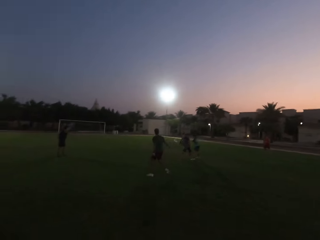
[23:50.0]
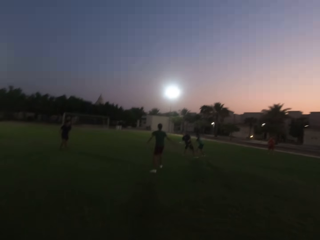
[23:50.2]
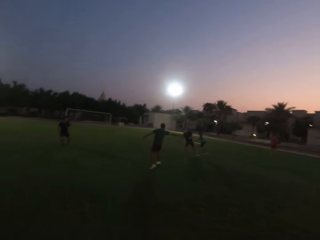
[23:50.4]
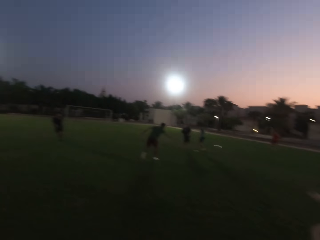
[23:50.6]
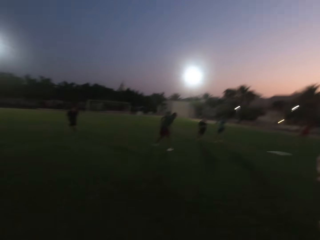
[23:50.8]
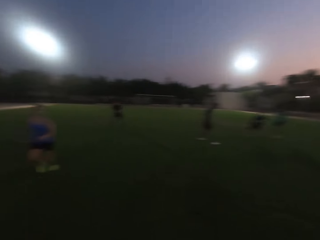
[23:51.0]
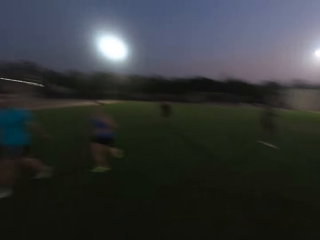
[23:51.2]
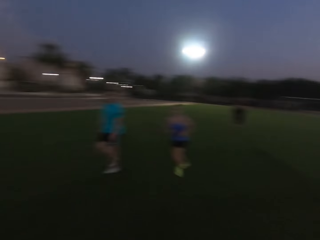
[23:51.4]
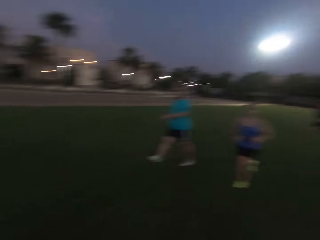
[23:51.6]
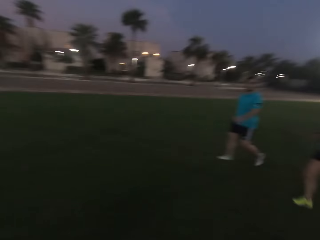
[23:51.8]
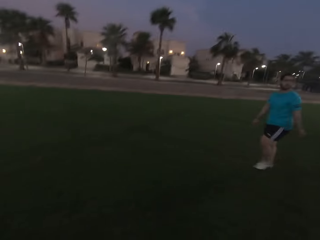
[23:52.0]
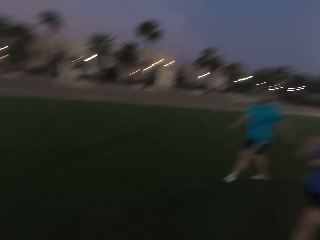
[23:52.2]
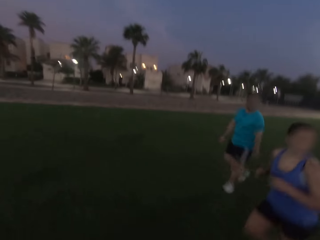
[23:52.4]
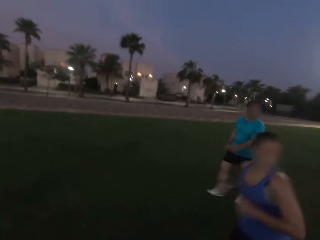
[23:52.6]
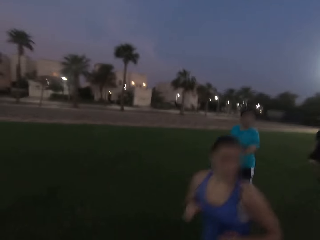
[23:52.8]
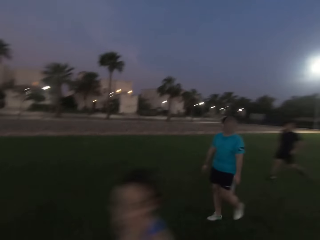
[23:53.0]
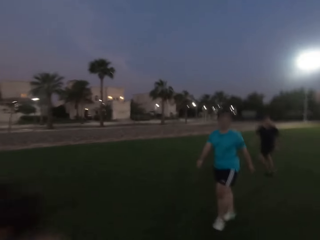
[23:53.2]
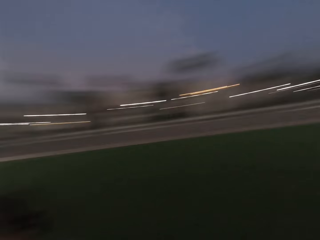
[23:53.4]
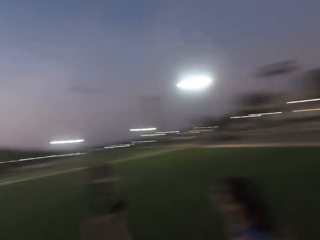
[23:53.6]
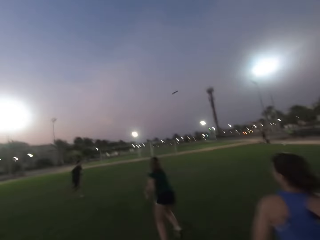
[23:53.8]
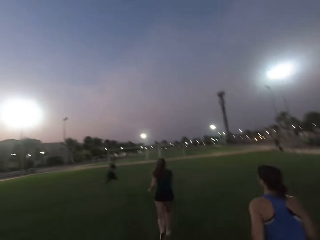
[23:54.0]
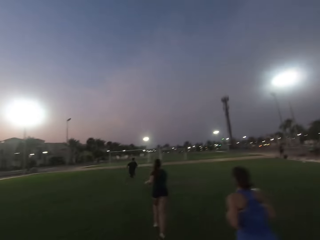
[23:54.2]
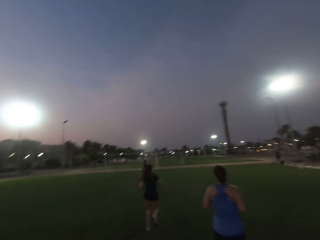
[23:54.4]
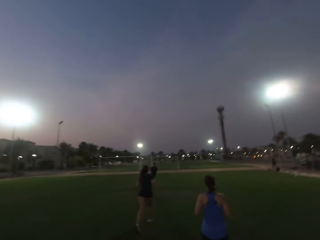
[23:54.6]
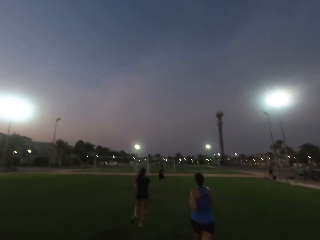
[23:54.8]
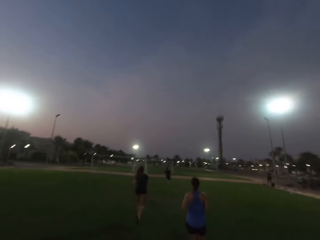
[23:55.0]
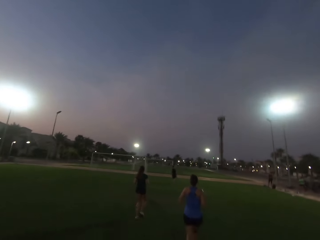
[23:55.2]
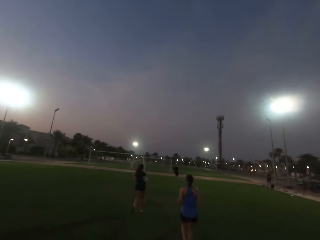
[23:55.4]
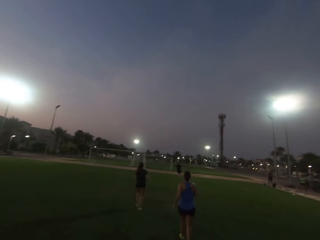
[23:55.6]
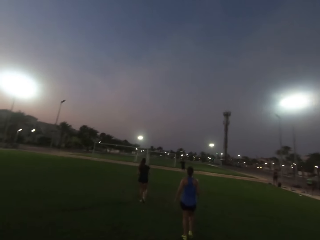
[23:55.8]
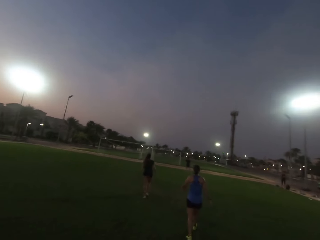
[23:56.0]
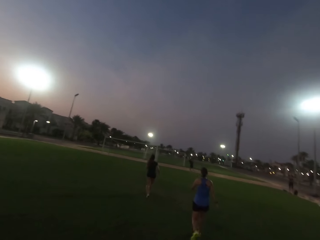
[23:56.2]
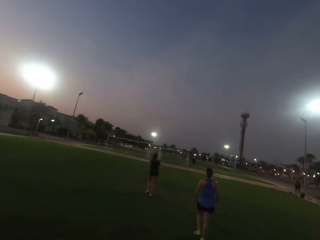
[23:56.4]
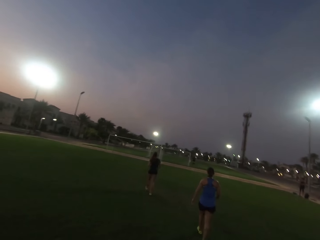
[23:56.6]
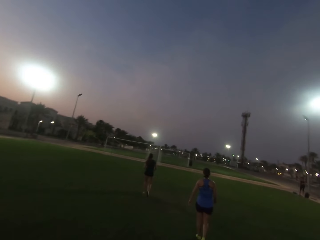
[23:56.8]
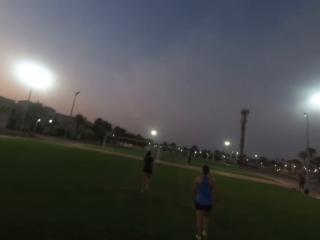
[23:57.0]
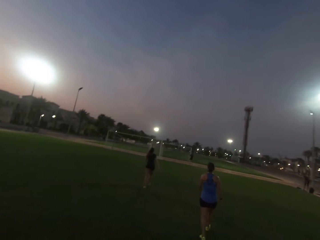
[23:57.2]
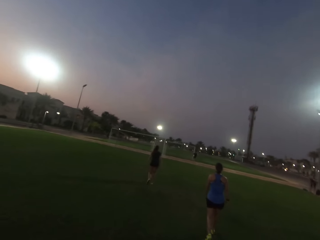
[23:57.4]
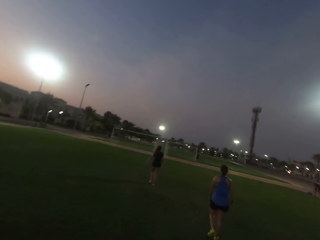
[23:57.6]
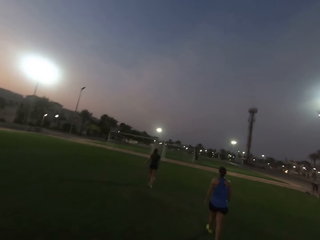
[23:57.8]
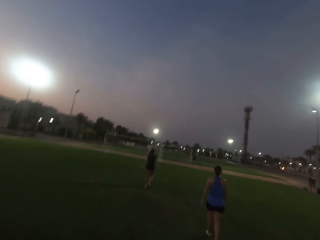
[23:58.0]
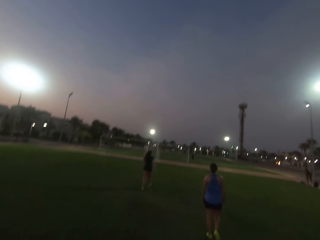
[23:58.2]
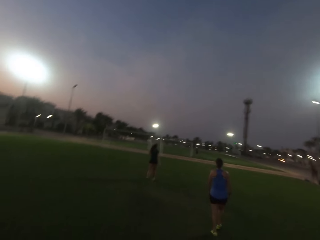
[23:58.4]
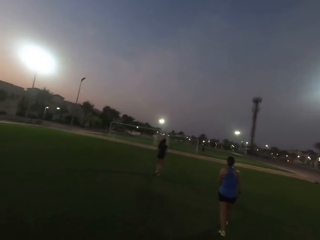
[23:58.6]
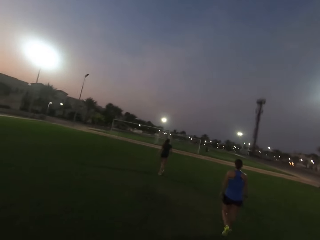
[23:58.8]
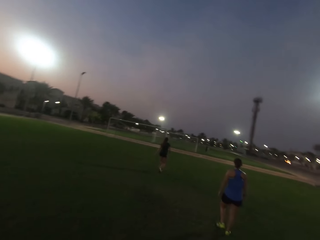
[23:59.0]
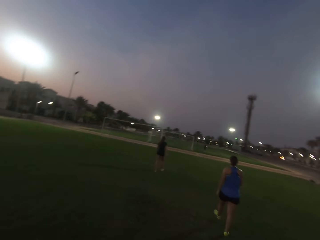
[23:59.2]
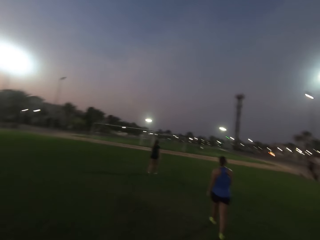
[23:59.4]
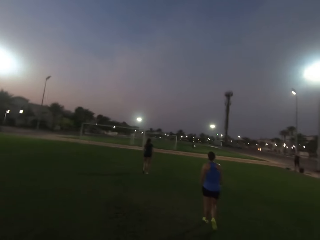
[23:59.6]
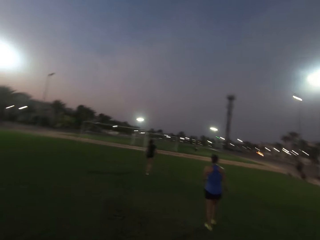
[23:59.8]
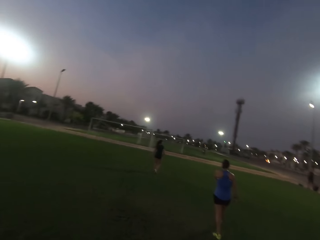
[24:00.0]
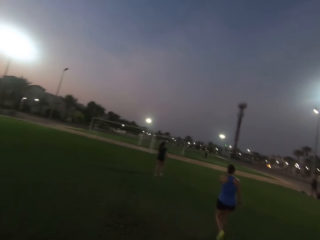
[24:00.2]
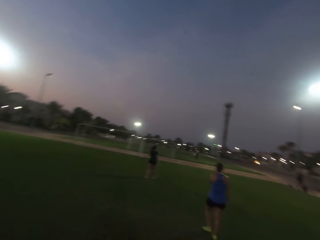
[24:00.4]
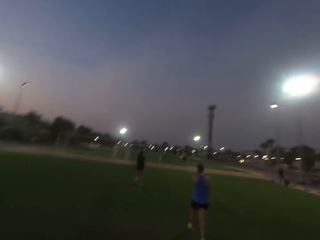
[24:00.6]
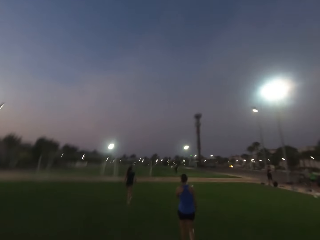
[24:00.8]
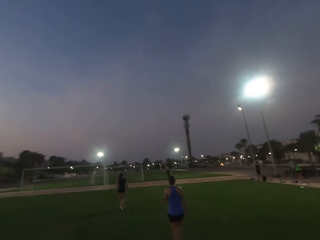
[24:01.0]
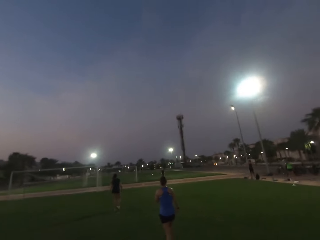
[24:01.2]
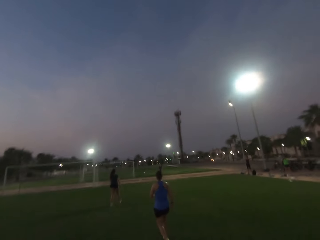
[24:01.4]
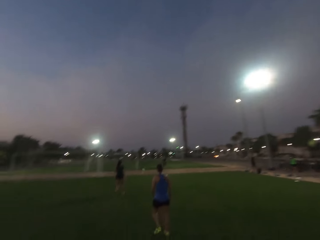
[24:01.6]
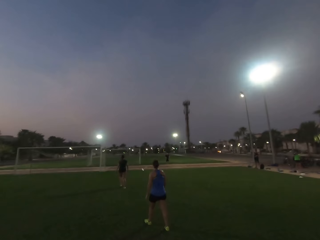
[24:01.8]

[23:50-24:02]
The camera wearer looks right, looks left and turns back. They run on the field. They walk forward.

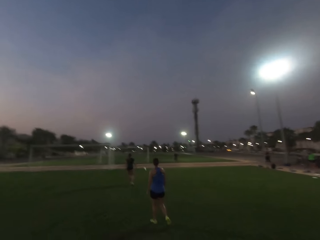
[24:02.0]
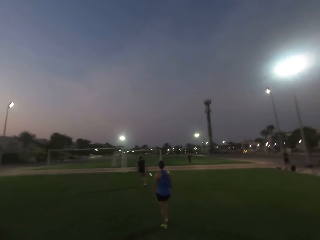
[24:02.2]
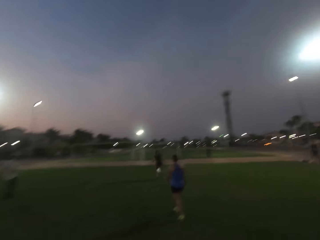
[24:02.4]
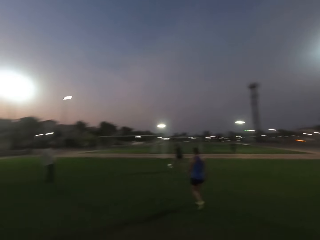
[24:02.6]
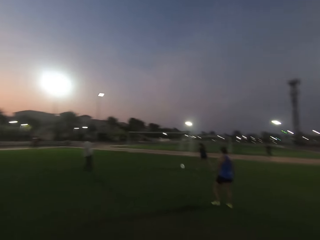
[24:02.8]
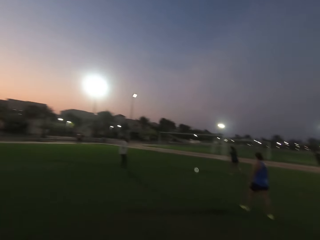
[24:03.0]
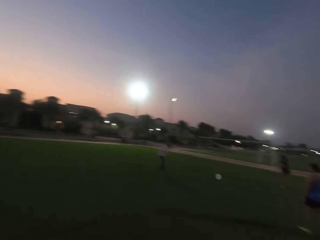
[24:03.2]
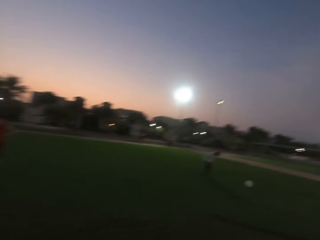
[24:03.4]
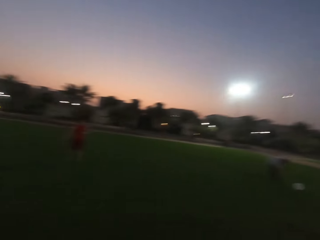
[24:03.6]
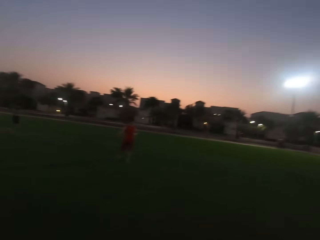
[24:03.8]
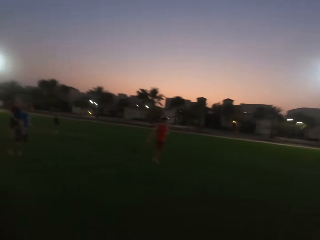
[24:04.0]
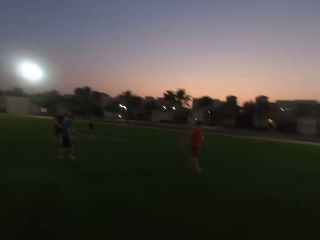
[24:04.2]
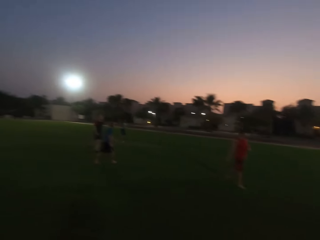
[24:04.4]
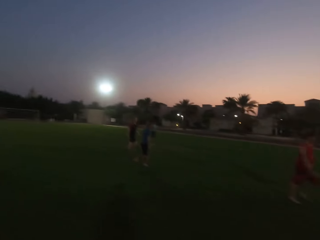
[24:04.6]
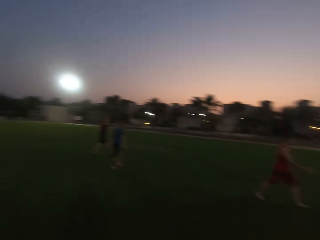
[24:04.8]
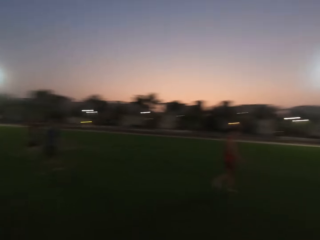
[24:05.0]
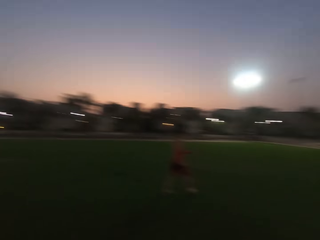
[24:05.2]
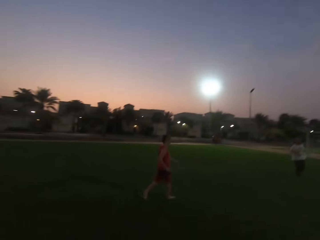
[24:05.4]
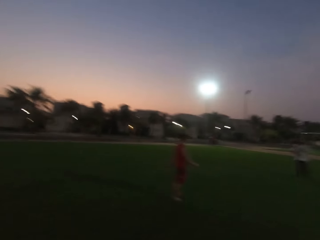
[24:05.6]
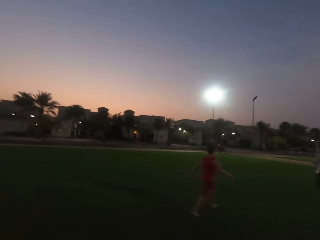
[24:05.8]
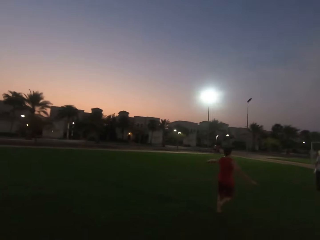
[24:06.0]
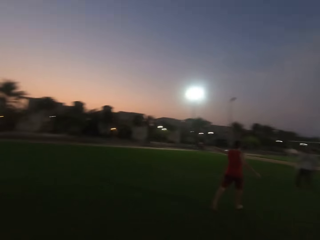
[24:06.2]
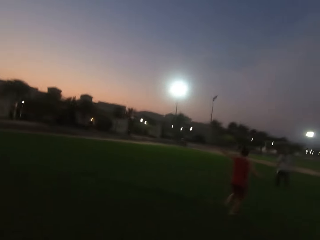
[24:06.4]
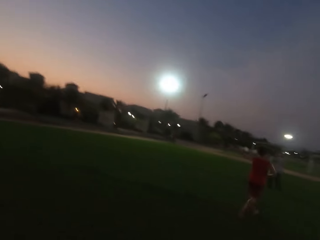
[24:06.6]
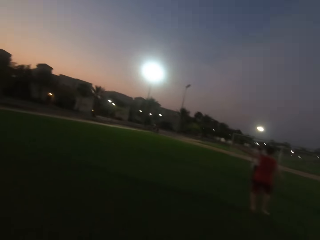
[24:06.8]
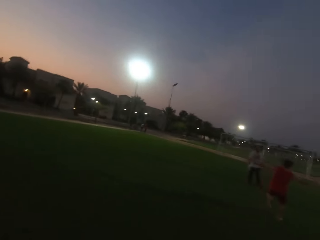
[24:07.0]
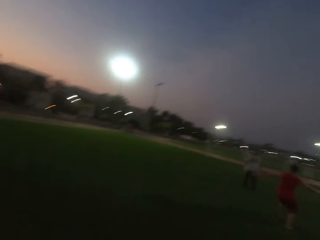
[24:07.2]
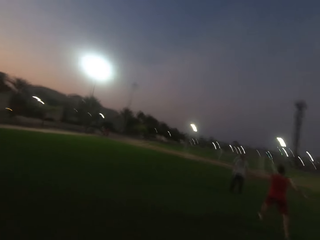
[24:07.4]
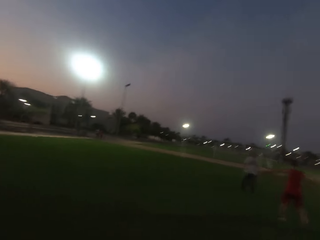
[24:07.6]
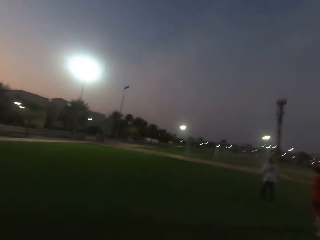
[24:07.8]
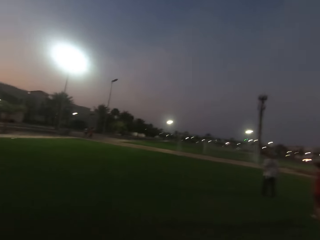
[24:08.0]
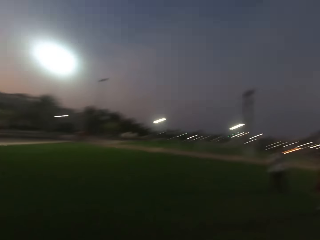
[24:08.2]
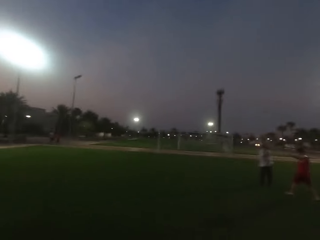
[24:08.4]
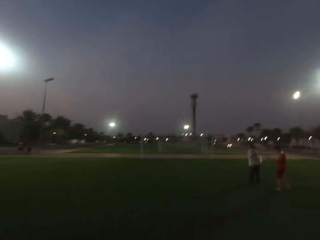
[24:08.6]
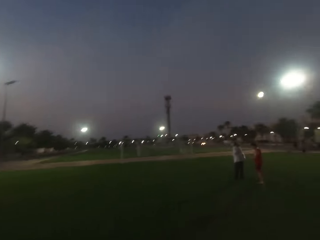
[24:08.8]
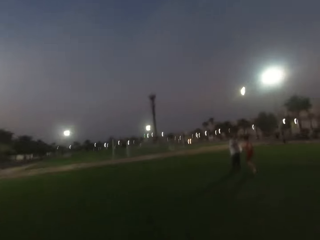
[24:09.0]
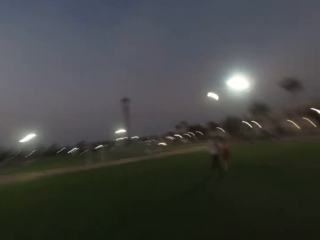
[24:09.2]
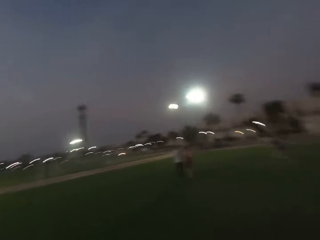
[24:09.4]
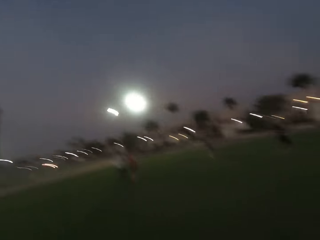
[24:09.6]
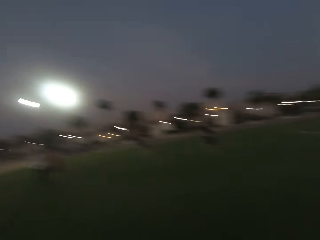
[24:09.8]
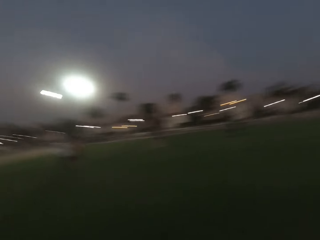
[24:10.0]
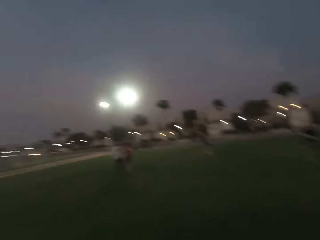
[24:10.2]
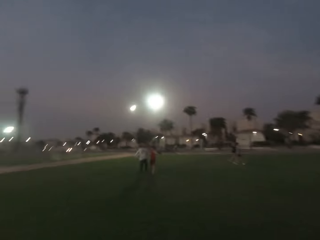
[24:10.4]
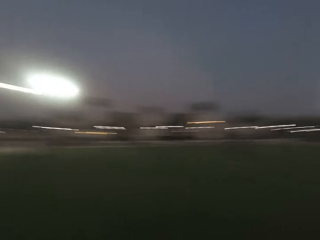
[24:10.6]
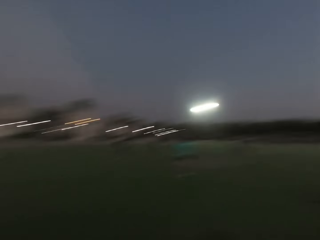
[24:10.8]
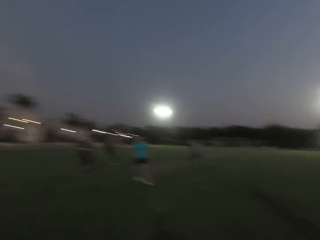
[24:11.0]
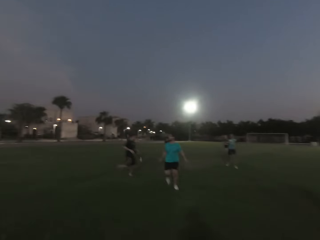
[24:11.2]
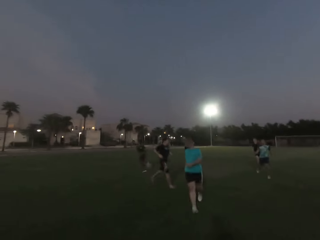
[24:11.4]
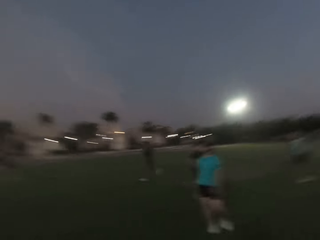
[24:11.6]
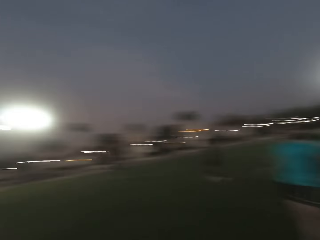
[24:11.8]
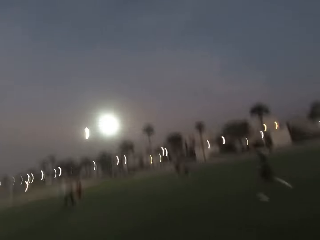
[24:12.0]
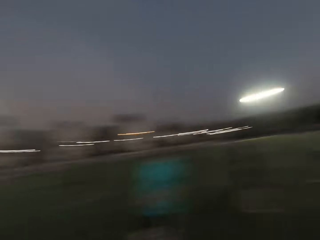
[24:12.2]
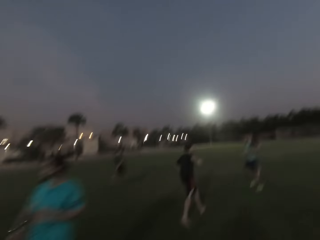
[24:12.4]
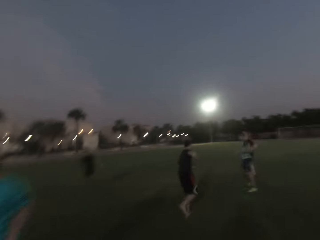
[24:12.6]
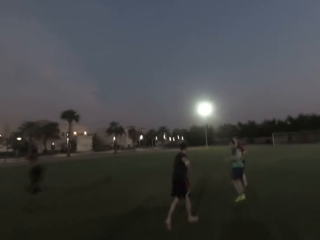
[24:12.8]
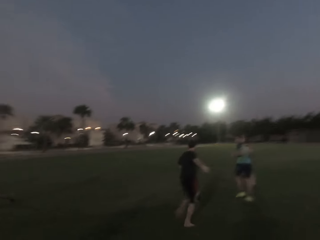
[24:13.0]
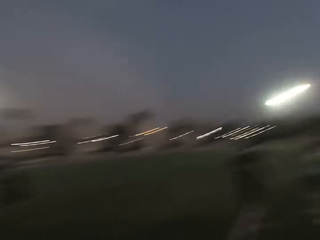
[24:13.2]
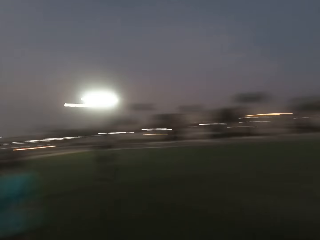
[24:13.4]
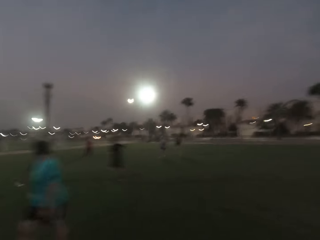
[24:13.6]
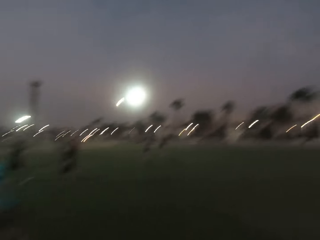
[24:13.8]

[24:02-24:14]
The camera wearer turns back. They look forward. They look around.
